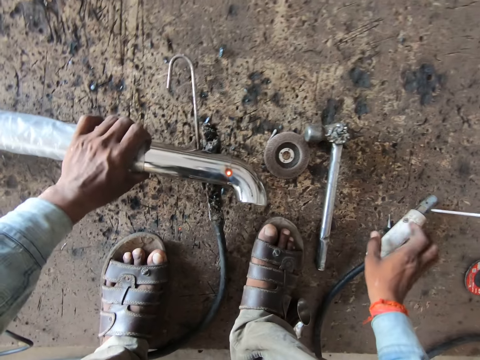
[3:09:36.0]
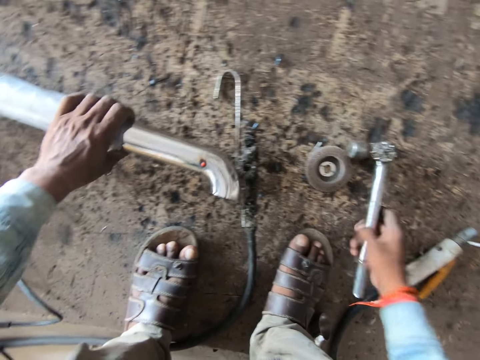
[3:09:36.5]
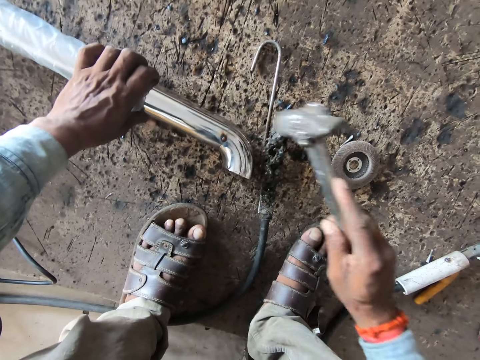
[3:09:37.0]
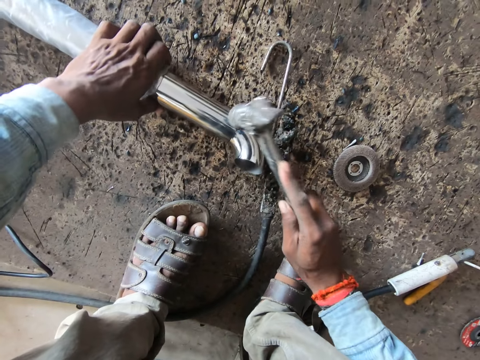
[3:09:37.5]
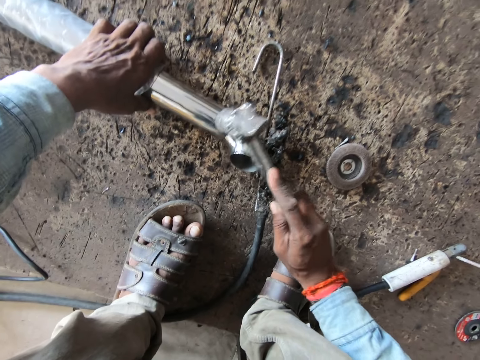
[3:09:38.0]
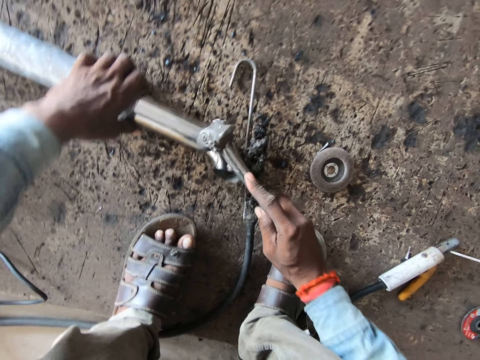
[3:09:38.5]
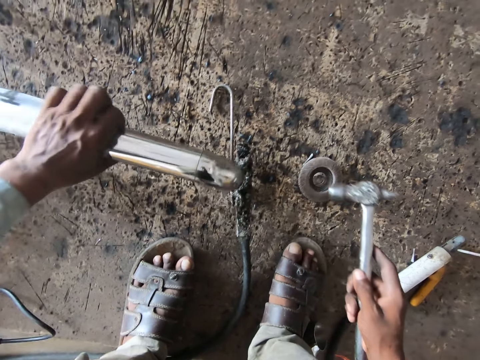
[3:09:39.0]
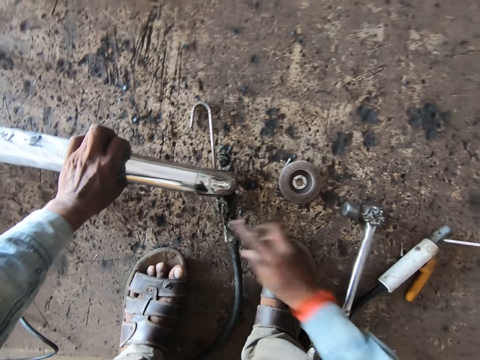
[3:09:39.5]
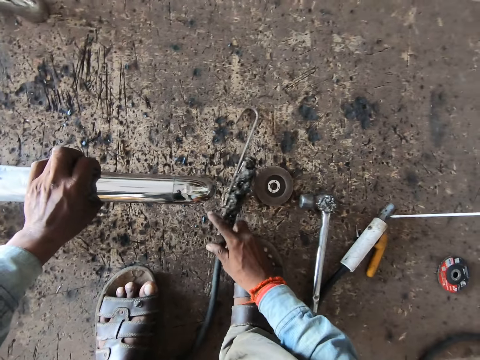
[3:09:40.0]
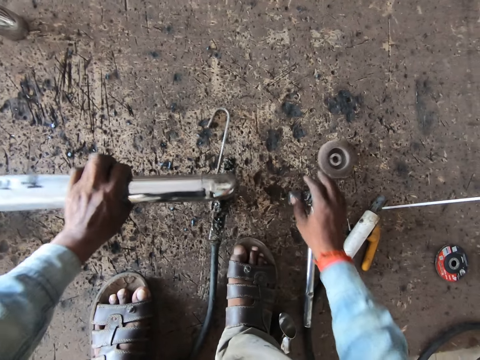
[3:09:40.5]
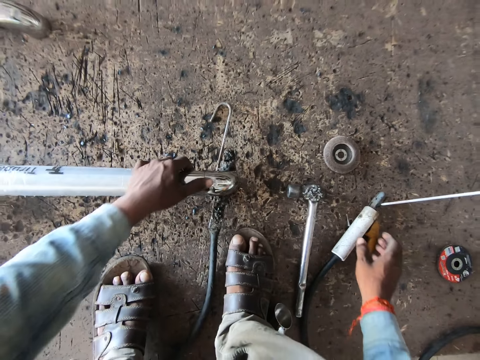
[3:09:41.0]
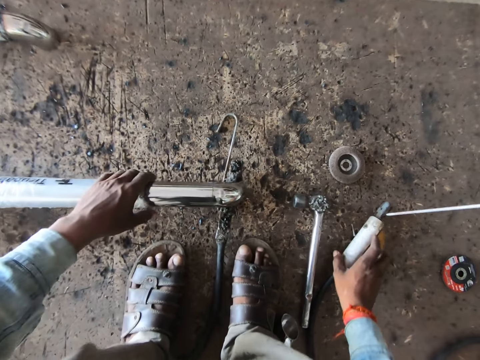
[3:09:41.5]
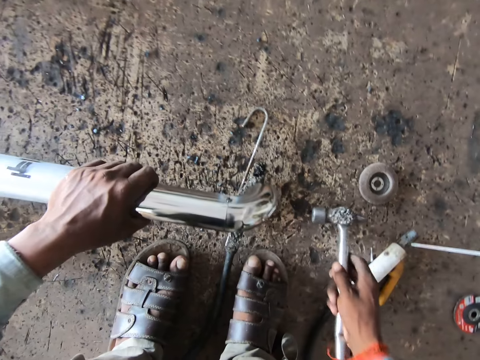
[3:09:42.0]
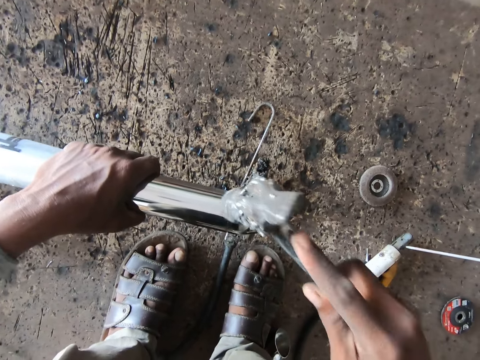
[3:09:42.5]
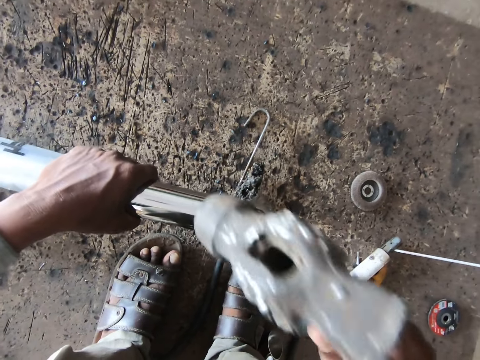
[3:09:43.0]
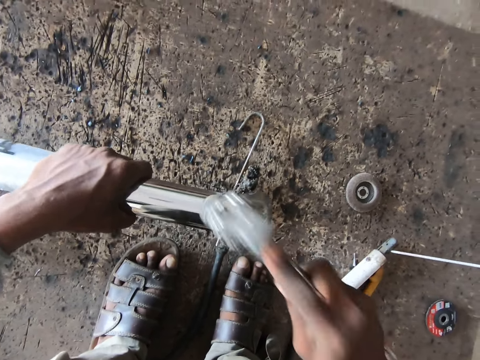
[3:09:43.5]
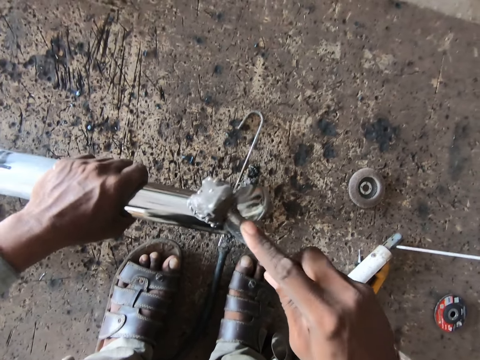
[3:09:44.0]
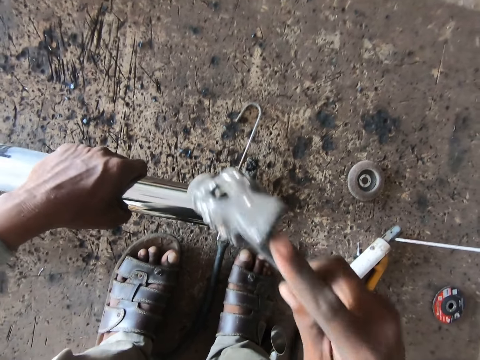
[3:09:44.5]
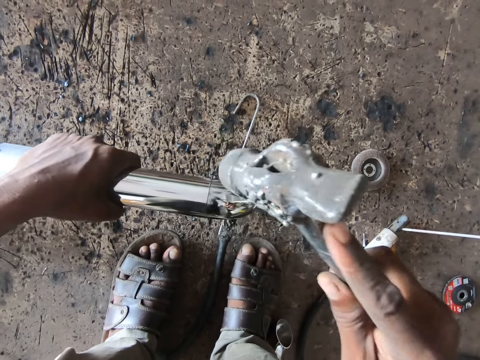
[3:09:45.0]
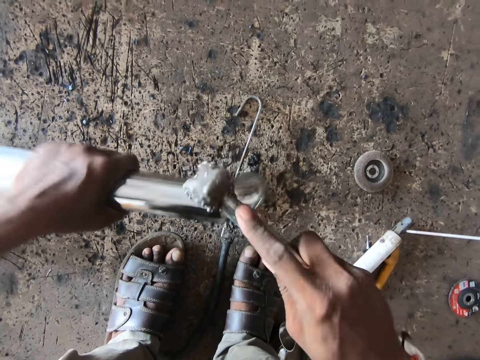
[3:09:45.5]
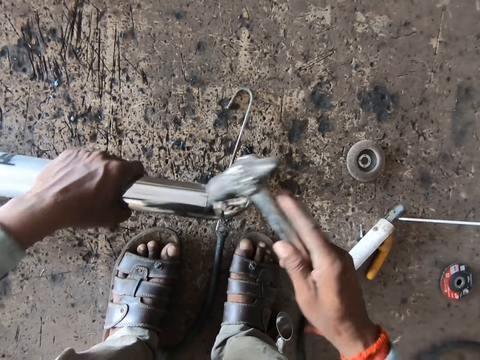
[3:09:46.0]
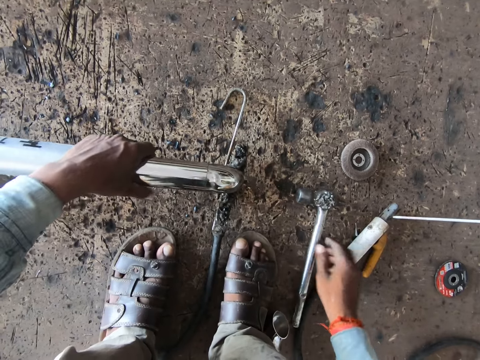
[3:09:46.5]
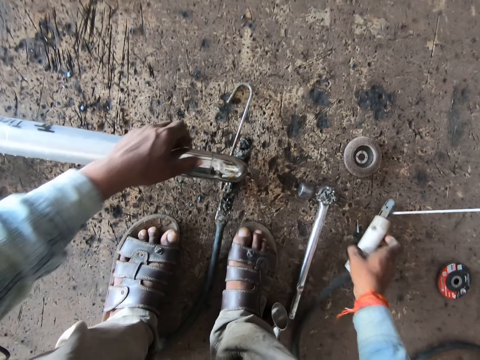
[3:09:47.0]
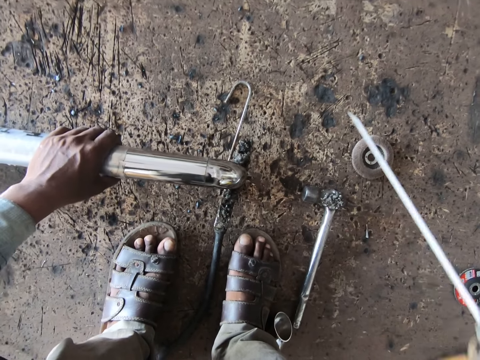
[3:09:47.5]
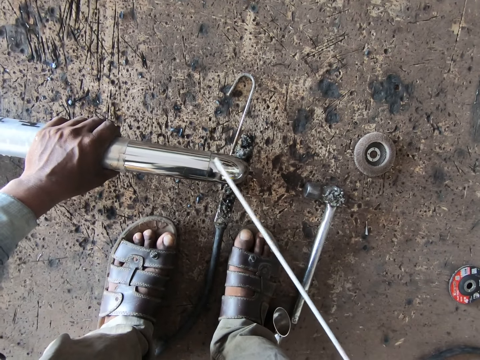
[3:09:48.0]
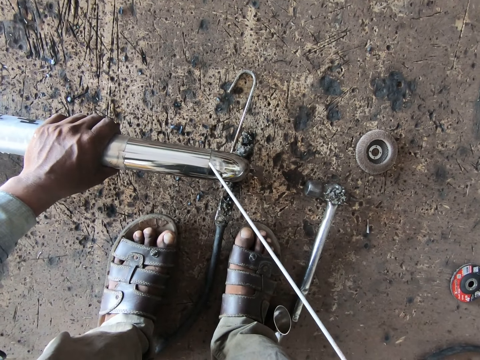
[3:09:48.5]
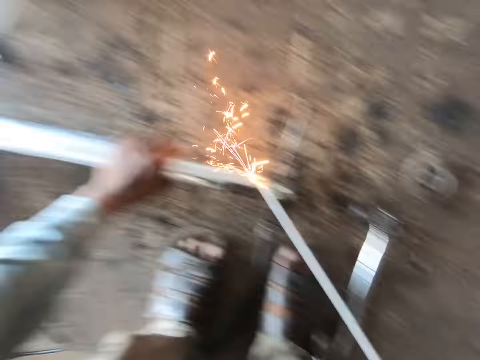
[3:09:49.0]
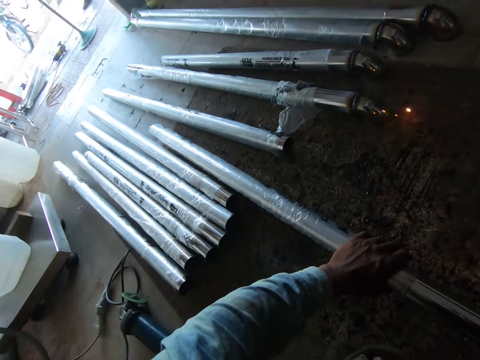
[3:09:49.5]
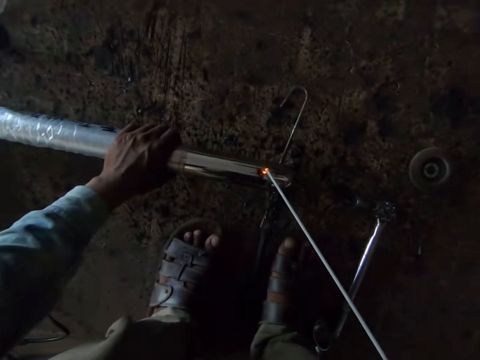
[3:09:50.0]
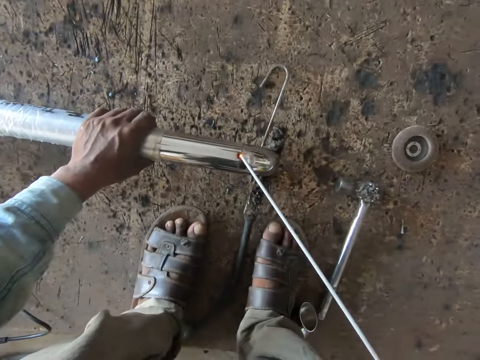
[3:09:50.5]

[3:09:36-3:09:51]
The camera wearer turns the metal. He picks up the hammer from the ground with his right hand. He hammers the stainless steel balustrade elbow in the stainless steel tube with the hammer in his right hand. He puts the hammer on the floor. He lifts the stainless steel tube from the ground with his left hand. He adjusts a hooked cutting torch on the ground with his right hand. He moves the welding cable. He moves the metal to the welding cable. He adjusts a circular disc on the ground with his right hand. He places the stainless steel tube on the ground with his left hand. He lifts the stainless steel tube with the stainless steel balustrade elbow with his left hand. He picks up the hammer from the ground with his right hand. He hammers the stainless steel balustrade elbow in the stainless steel tube with the hammer in his right hand. He drops the hammer in his right hand on the ground and drops the stainless steel tube with the stainless steel balustrade elbow in his left hand on the ground. He picks up the cutting torch from the ground with his right hand. He adjusts his left hand on the stainless steel tube on the ground. He welds the stainless steel balustrade elbow to the stainless steel tube in his left hand with the cutting torch in his right hand. He converses with a man.

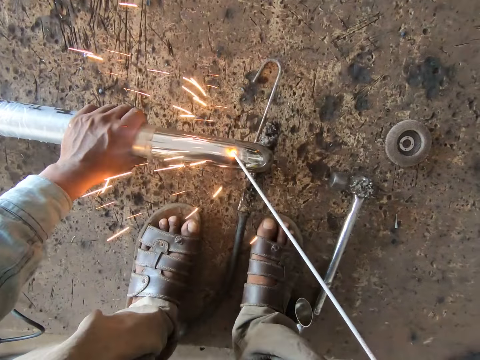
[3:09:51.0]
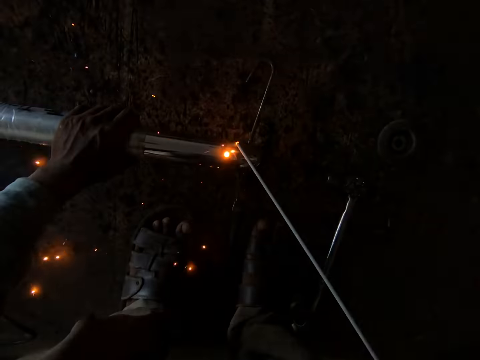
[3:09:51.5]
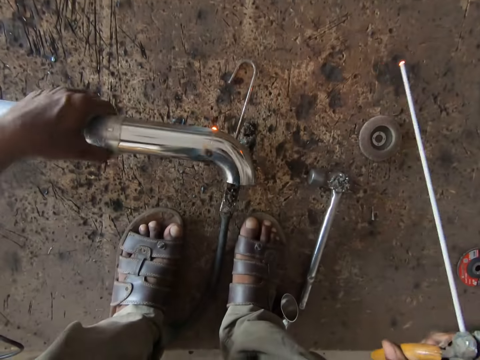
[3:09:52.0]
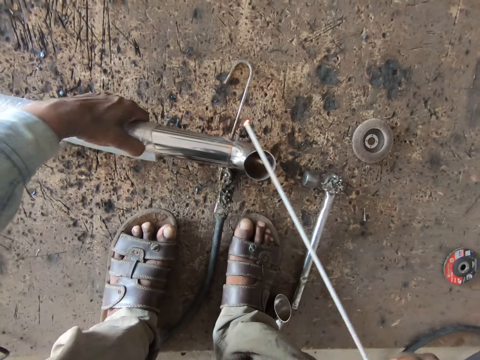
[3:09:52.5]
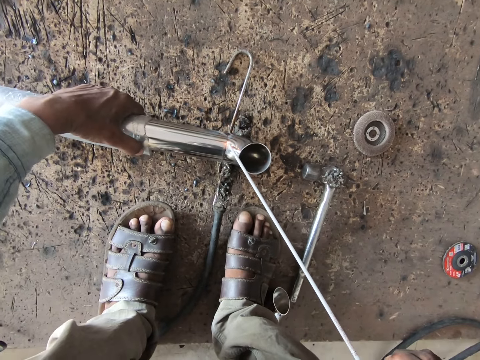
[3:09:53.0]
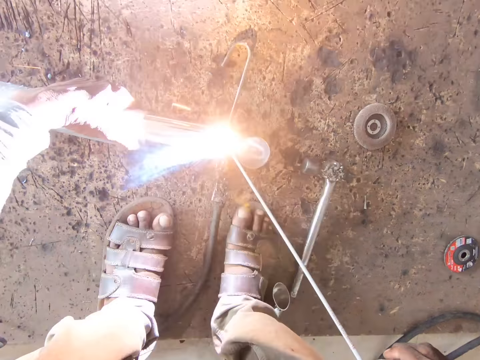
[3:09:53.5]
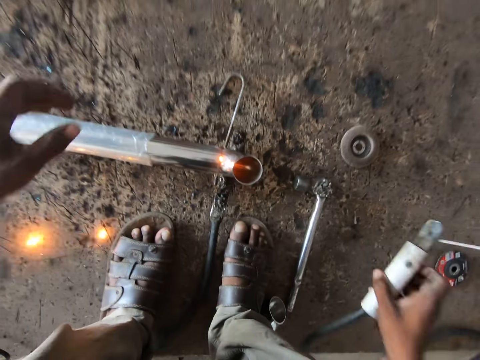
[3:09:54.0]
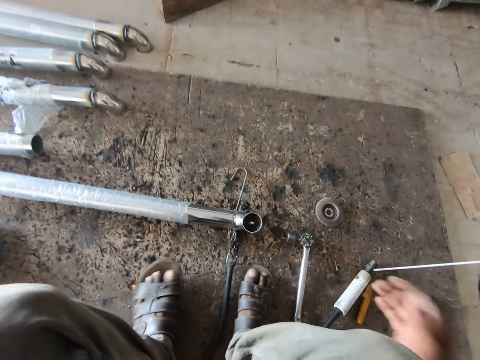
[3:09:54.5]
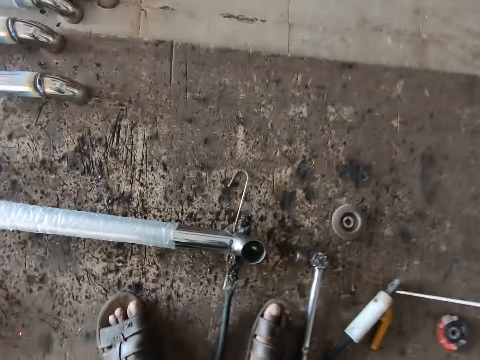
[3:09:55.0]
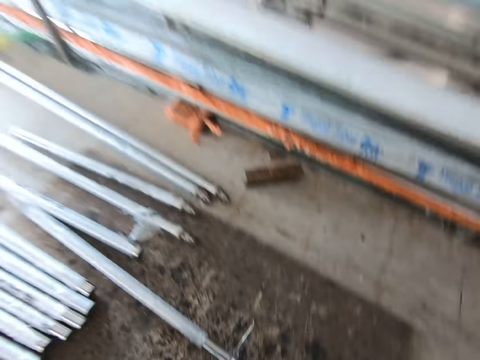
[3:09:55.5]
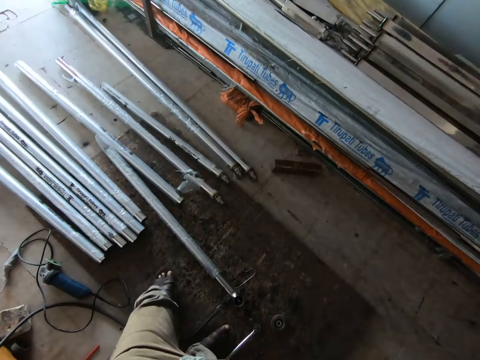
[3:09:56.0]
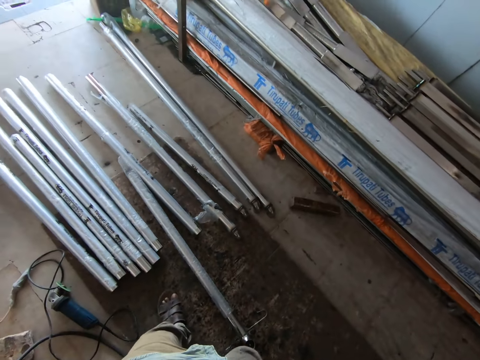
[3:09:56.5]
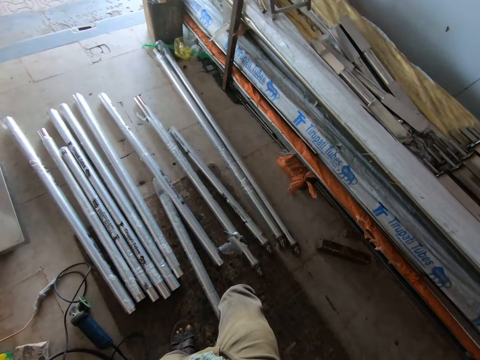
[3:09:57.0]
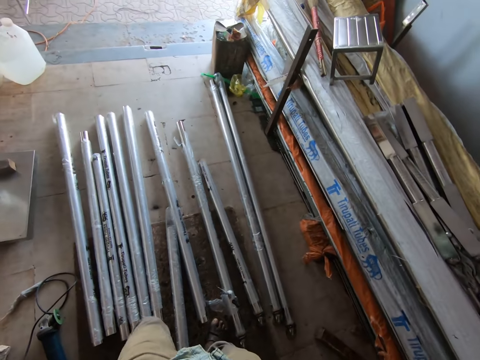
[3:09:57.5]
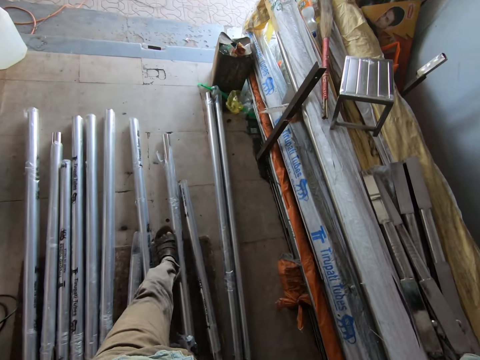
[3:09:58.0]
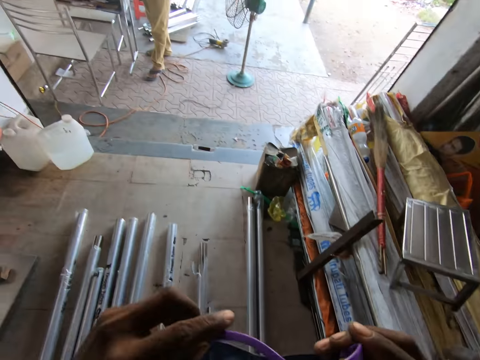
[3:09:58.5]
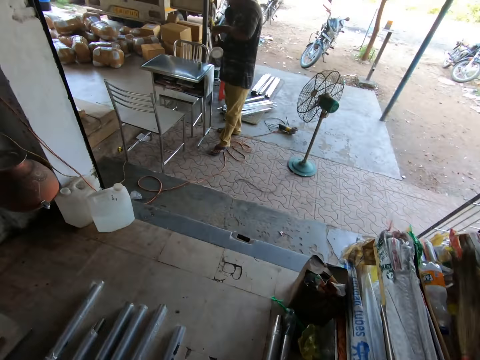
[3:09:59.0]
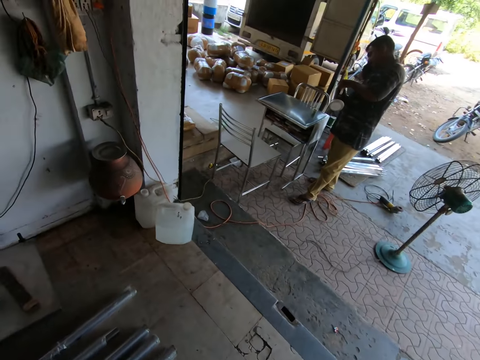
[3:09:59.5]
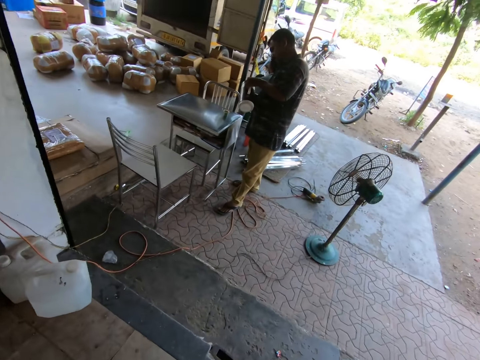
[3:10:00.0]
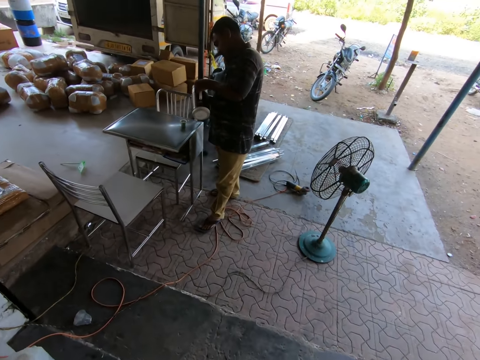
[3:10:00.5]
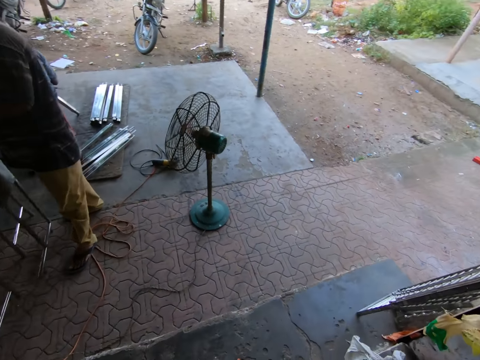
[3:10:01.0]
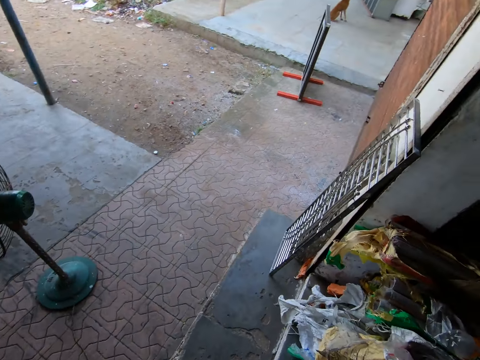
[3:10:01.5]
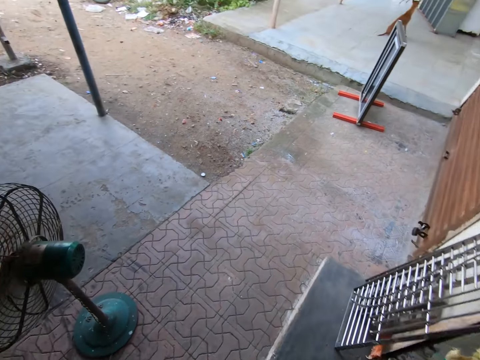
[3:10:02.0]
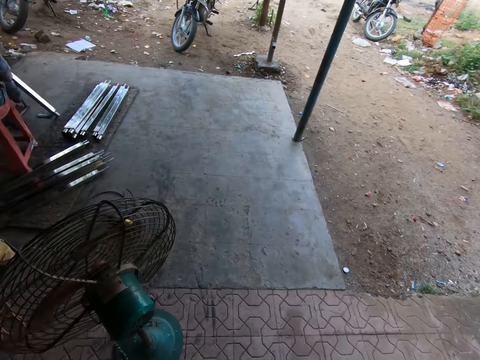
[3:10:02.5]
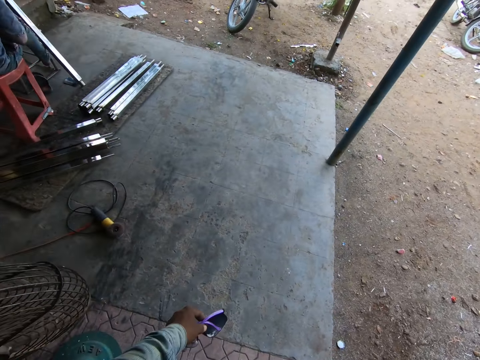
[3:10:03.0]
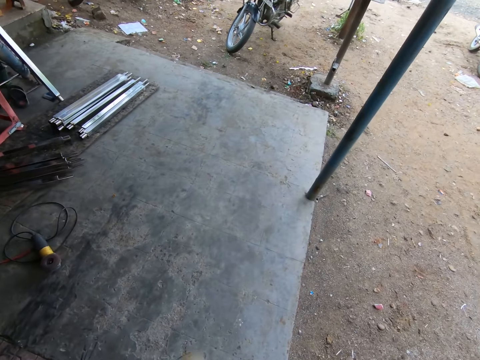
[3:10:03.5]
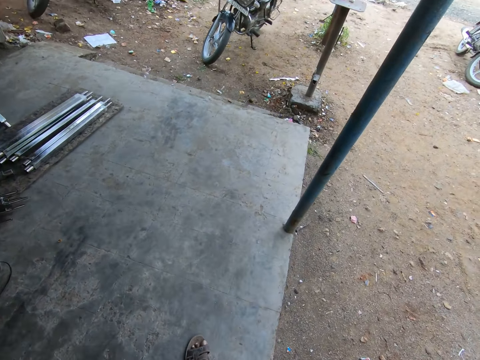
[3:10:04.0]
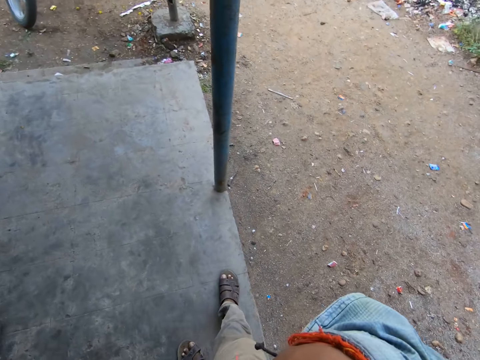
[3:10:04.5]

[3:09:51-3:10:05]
The camera wearer adjusts the stainless steel tube on the ground with his left hand. He turns the metal. He removes his left hand from the stainless steel tube on the ground. He welds the metal. He drops the cutting torch on the ground with his right hand. He stands from the floor. He raises both hands to his face. He speaks to a man. He walks around the workshop. He removes his glasses from his face with both hands. He walks past the man.
